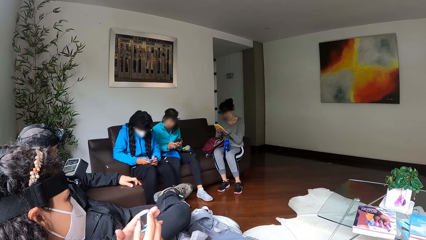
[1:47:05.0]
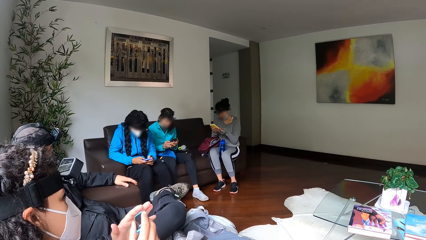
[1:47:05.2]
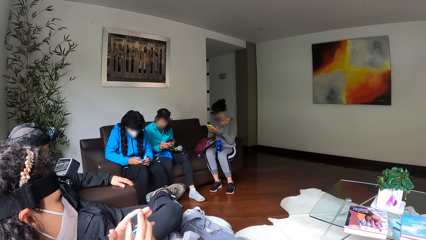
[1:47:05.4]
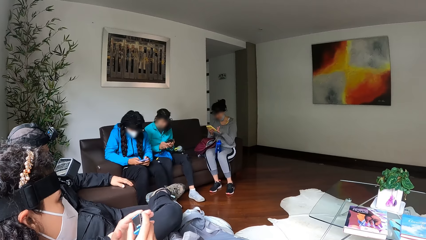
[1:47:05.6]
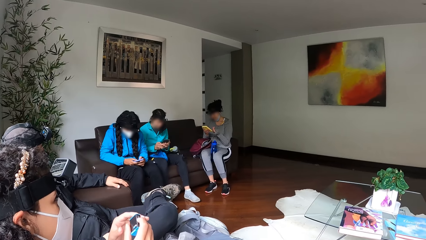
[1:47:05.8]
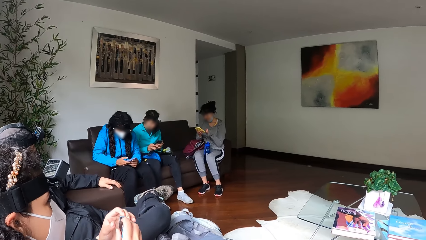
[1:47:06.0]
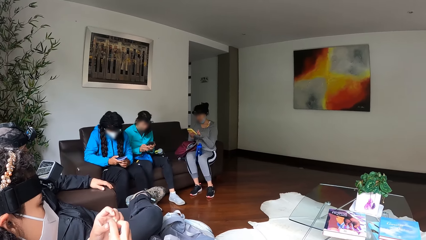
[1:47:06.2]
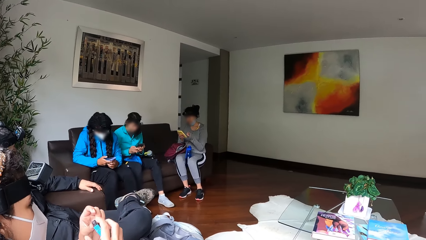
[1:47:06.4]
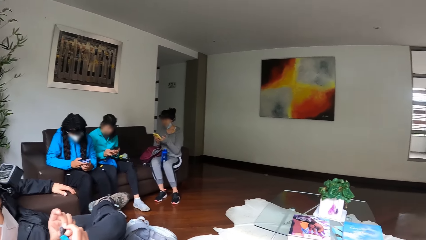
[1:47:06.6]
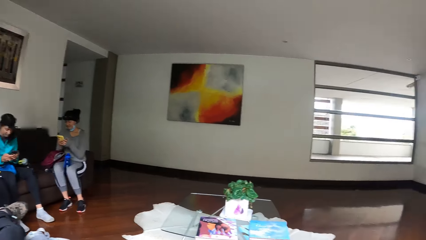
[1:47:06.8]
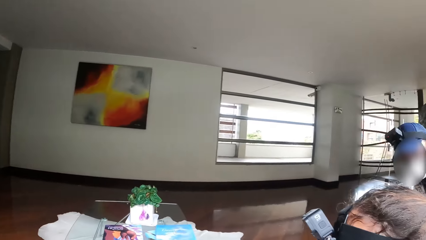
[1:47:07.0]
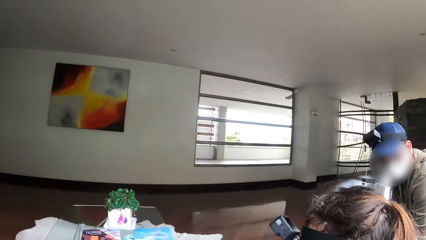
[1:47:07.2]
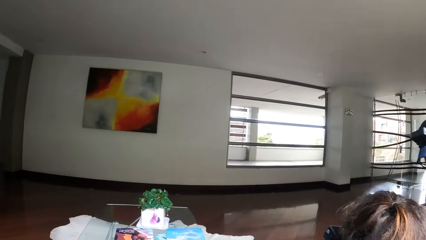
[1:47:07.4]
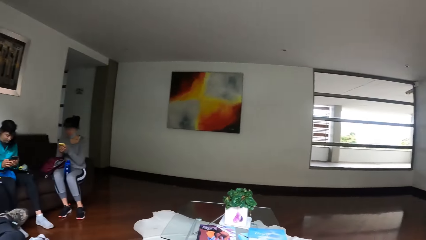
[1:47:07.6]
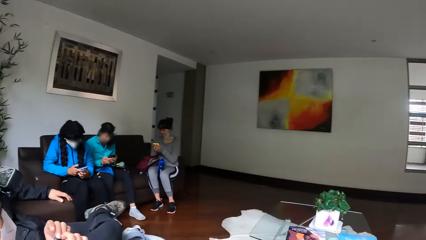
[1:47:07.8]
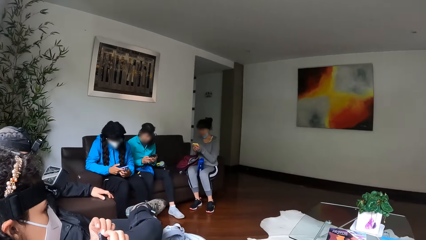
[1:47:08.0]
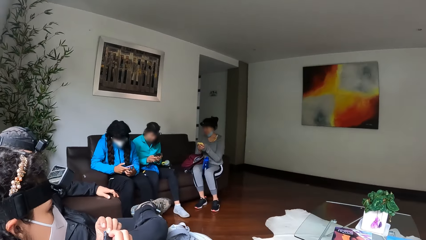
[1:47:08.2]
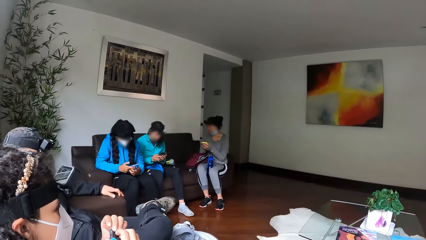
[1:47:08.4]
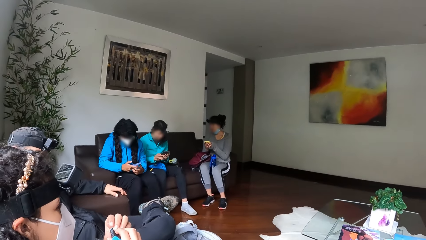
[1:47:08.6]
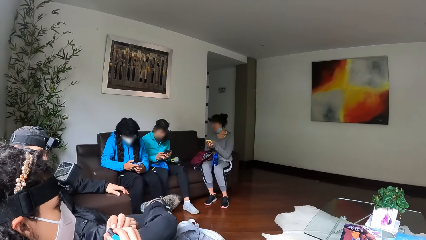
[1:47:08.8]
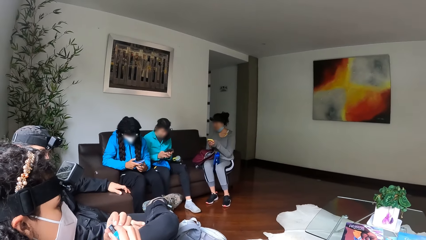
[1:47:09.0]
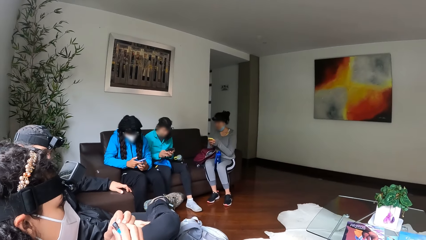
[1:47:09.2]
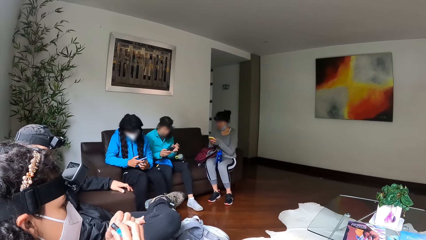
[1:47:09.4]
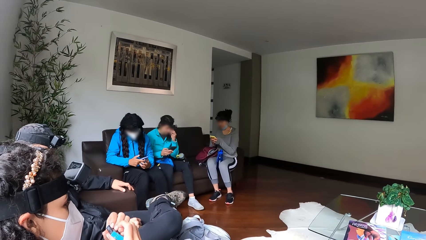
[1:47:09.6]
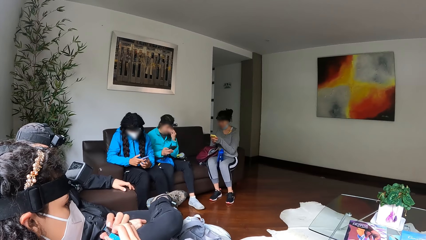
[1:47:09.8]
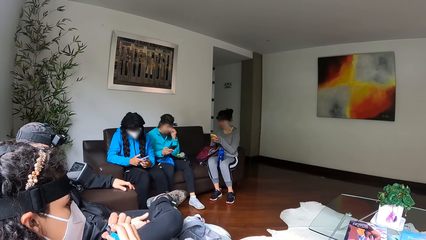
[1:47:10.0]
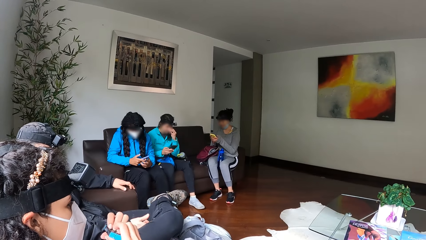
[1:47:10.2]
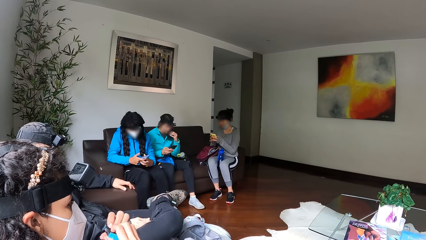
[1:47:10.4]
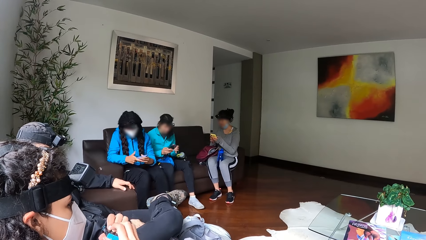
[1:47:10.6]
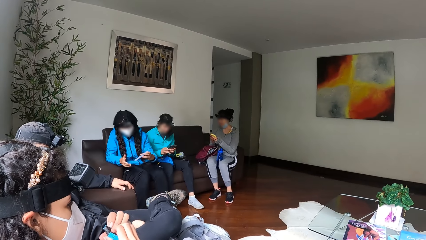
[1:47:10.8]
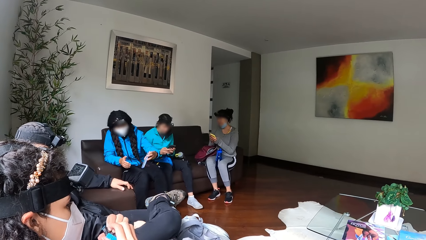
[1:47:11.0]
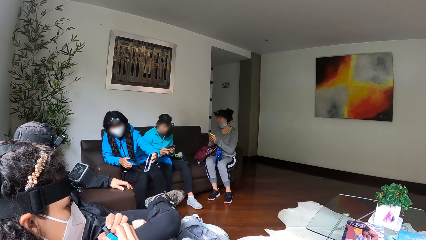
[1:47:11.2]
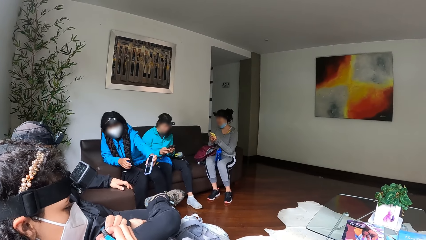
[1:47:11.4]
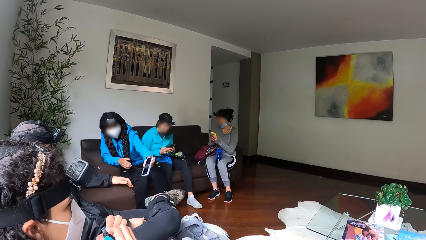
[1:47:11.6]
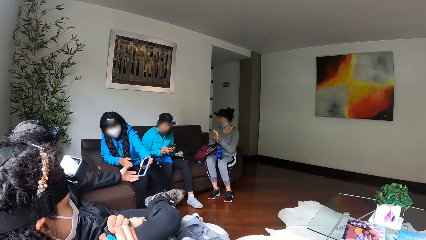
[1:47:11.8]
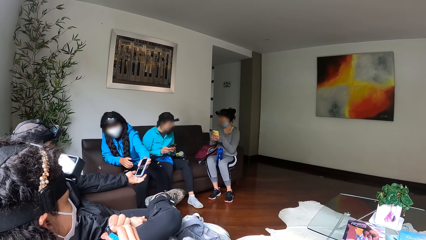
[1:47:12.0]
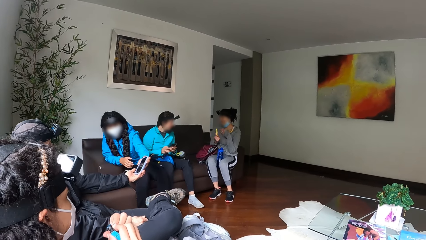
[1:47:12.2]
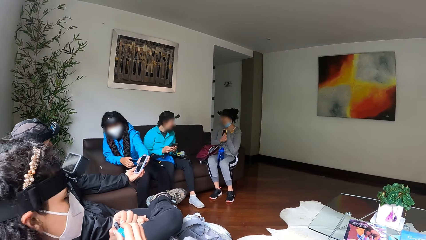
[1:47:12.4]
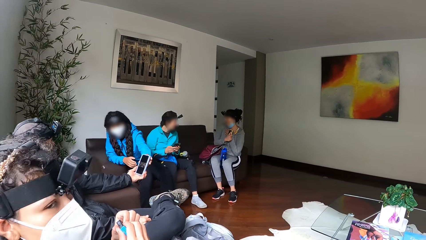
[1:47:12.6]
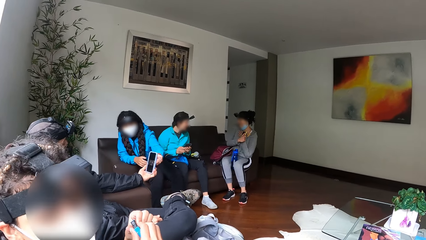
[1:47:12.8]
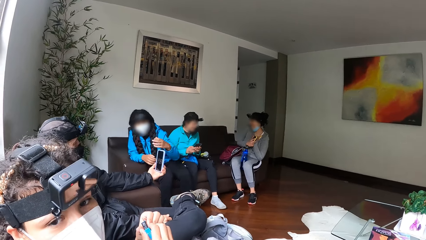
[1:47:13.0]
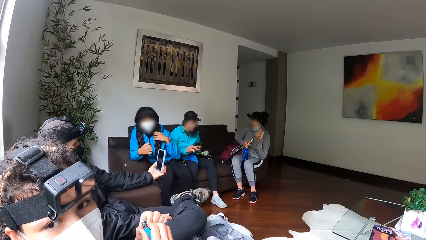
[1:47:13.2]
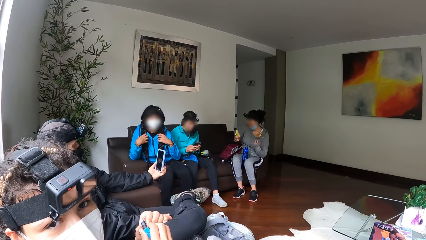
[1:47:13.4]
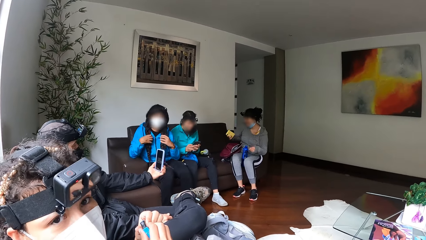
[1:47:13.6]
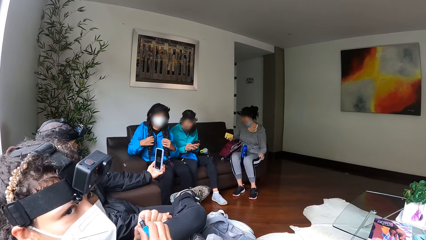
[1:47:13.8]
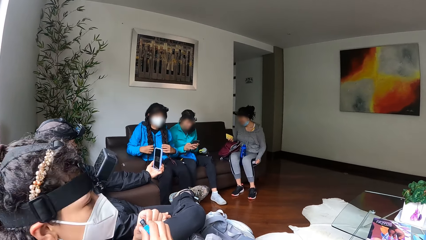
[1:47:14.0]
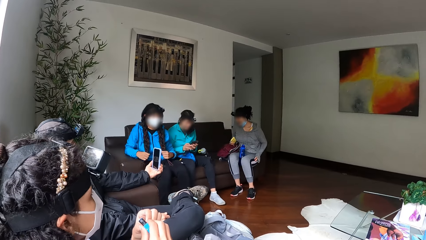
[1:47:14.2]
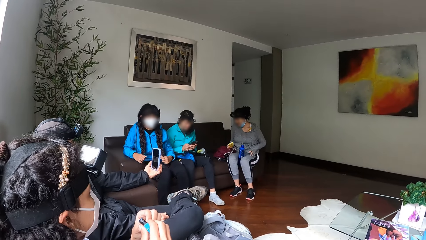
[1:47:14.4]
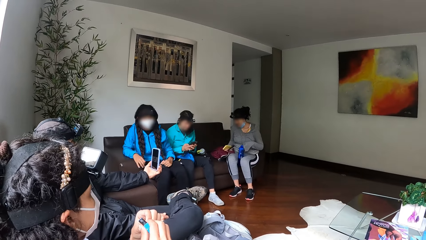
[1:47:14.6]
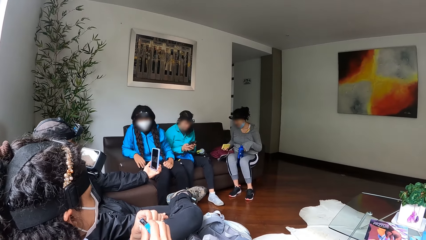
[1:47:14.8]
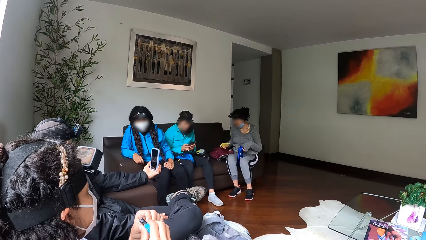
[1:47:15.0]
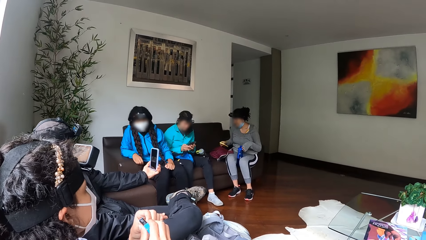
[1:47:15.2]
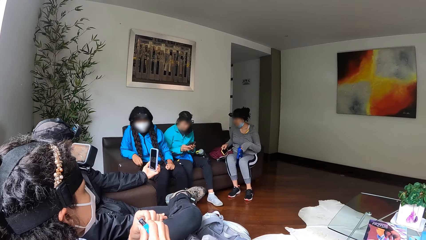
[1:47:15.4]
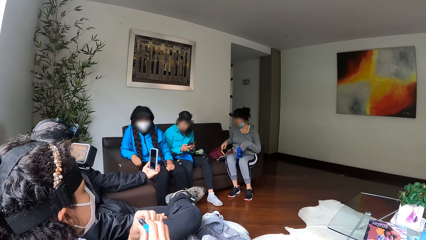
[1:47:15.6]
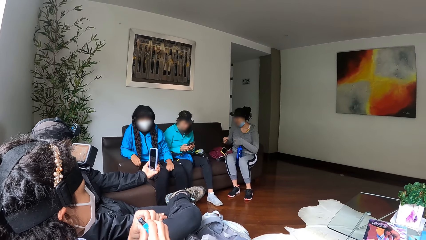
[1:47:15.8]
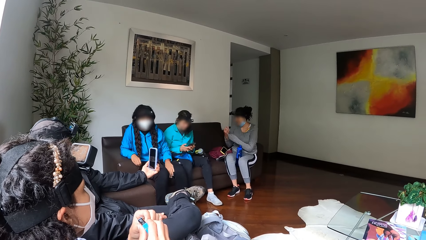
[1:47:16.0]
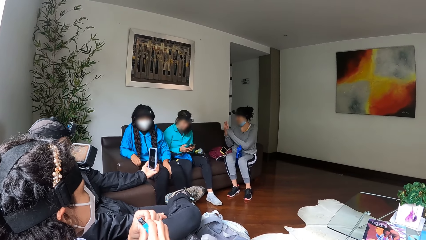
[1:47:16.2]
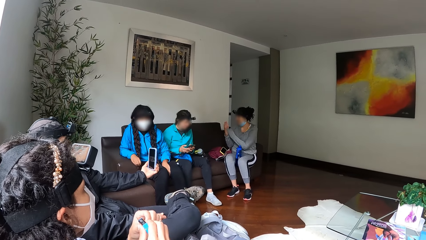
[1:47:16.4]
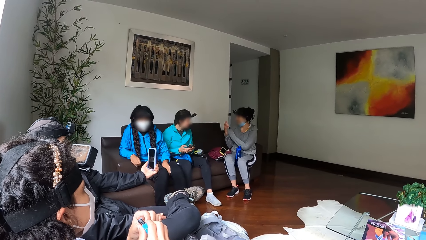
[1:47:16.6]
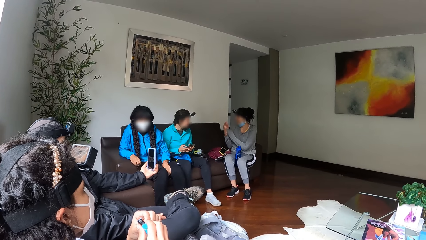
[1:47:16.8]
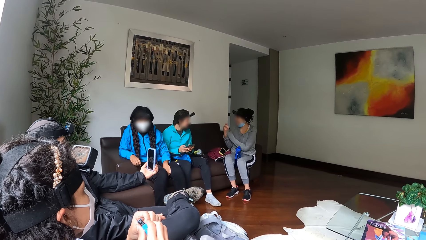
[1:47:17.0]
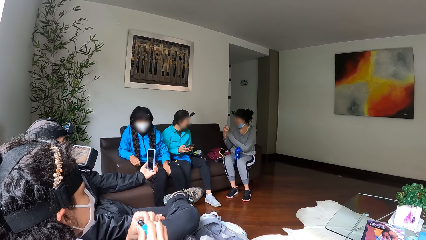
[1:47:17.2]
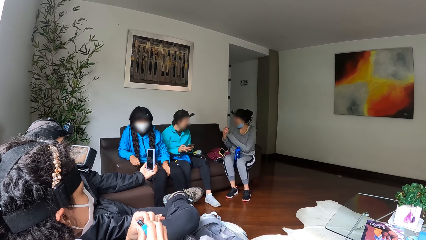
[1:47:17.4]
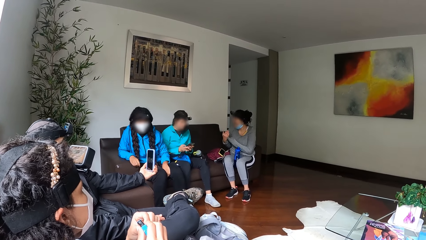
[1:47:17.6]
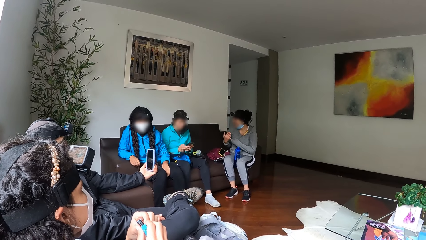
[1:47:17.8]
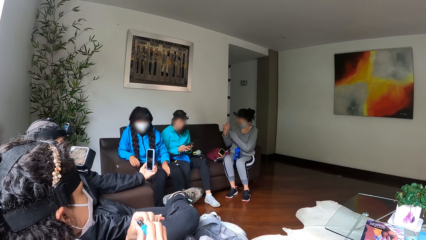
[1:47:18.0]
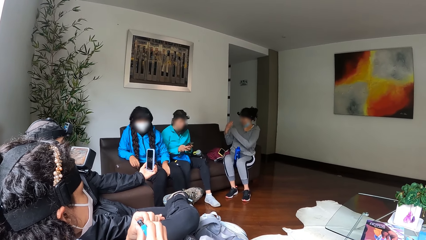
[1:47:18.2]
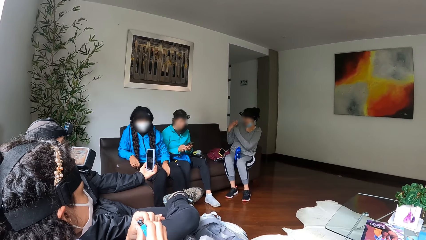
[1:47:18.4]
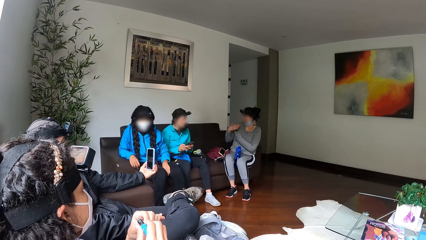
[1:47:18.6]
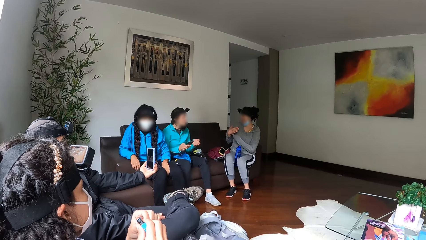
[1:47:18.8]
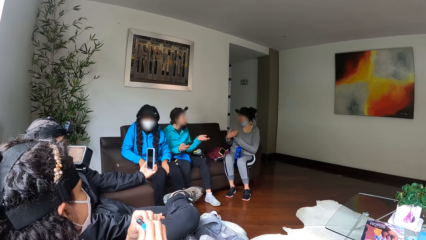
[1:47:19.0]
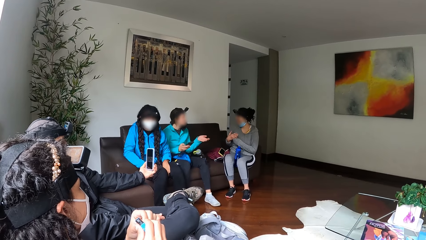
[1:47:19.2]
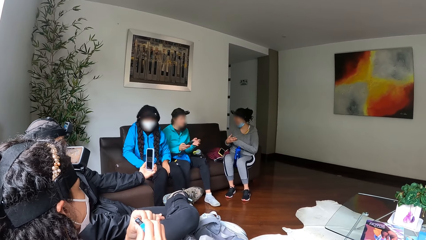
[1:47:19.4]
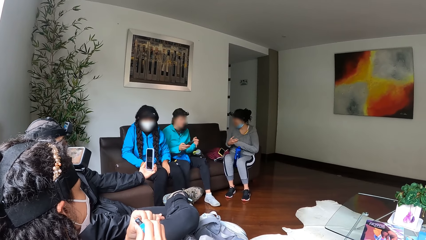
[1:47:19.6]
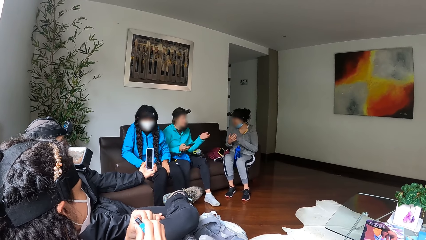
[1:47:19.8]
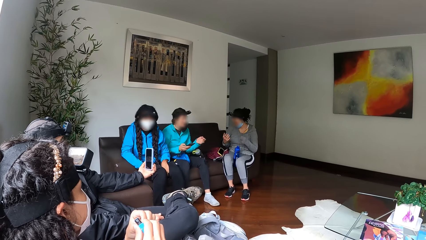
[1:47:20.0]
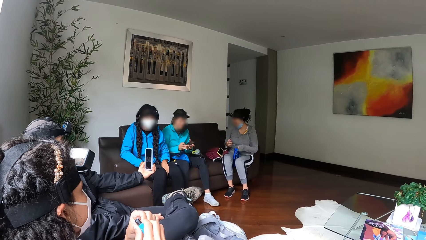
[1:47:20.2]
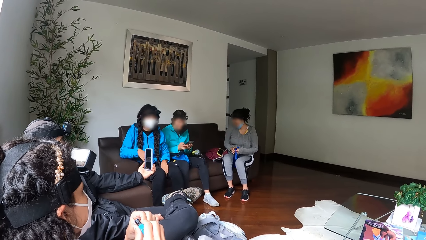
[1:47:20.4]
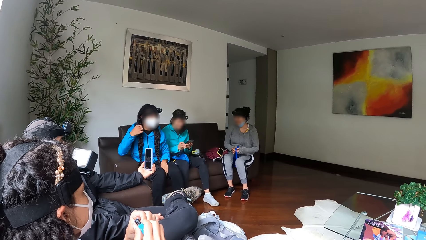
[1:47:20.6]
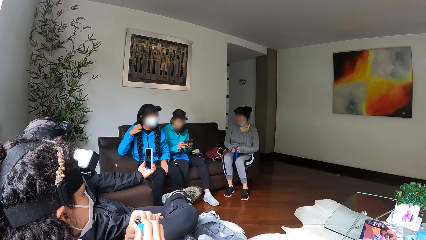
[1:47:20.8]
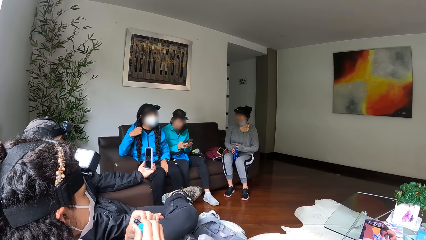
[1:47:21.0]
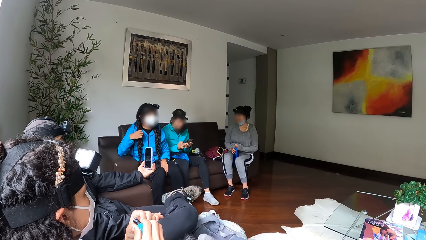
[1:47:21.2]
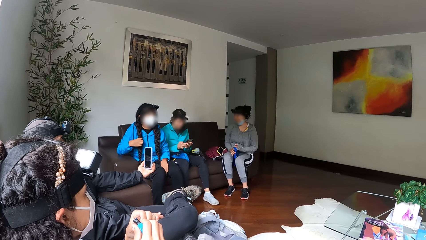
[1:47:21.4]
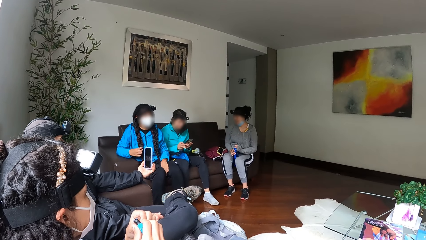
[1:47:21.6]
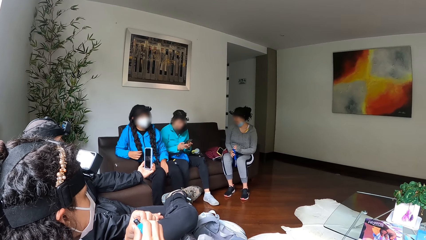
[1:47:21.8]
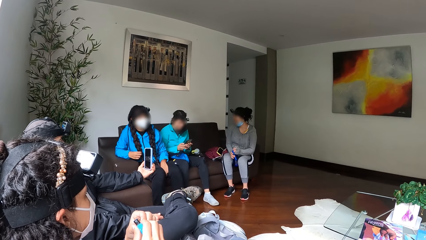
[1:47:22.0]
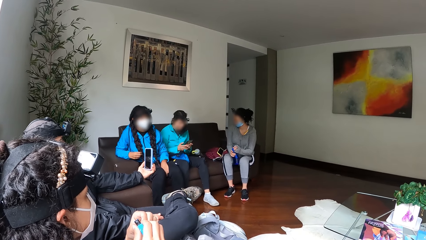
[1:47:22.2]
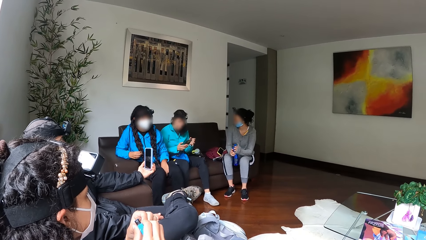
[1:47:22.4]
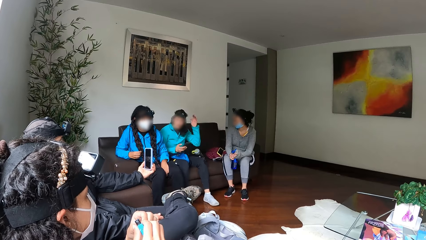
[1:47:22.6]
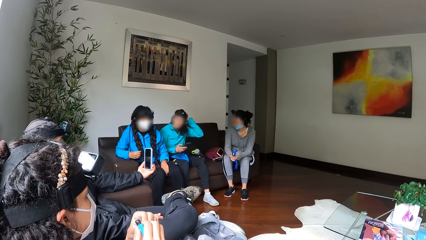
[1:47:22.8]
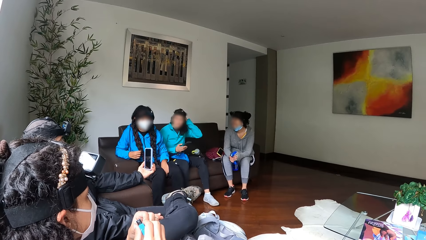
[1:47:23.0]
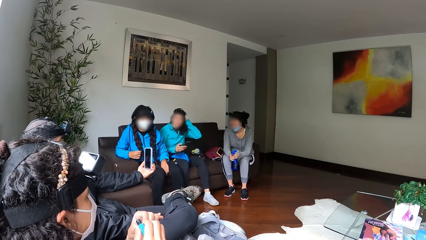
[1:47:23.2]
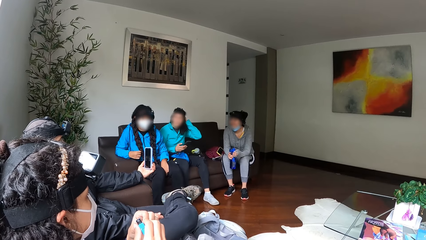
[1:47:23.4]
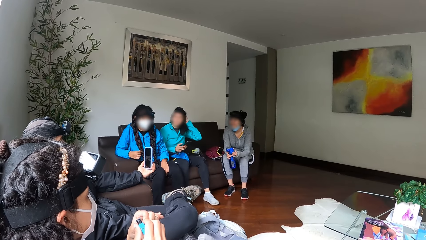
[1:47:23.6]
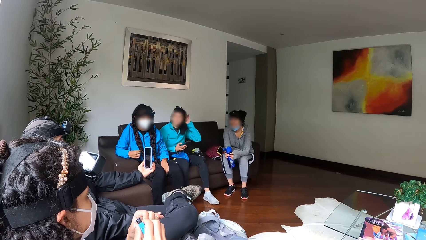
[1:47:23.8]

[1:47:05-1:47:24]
A woman touches her face with her left hand. Another woman passes the phone to a man with her left hand. The second woman touches her hair with both hands. A third woman places the phone on the bag with her right hand. The second woman touches her hair with her right hand. The first woman touches her hair with her left hand.
